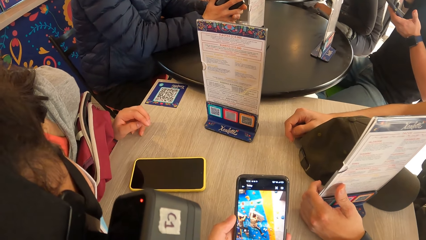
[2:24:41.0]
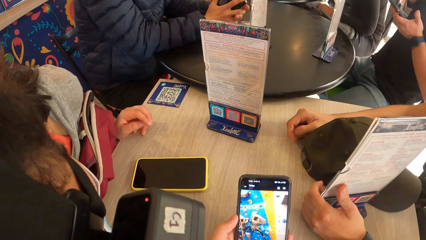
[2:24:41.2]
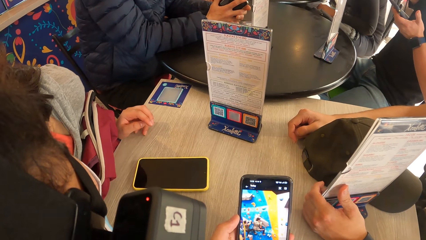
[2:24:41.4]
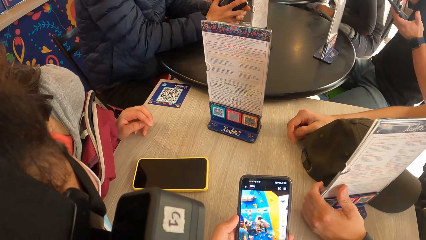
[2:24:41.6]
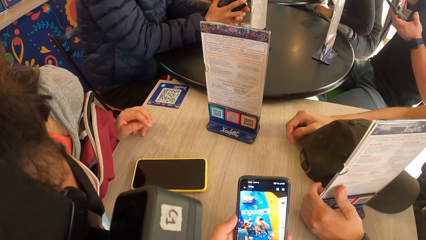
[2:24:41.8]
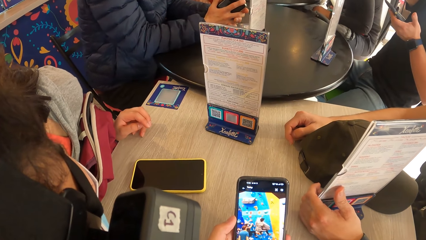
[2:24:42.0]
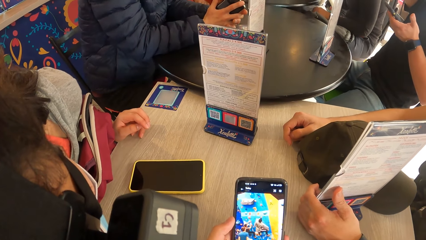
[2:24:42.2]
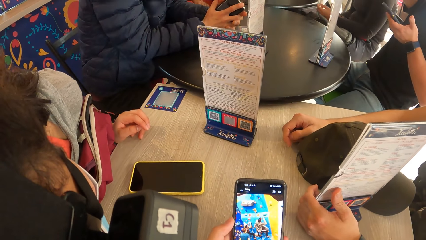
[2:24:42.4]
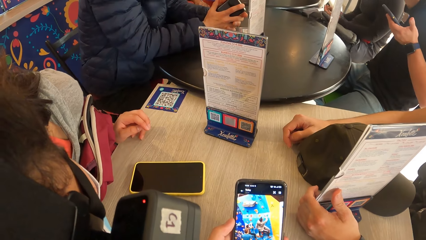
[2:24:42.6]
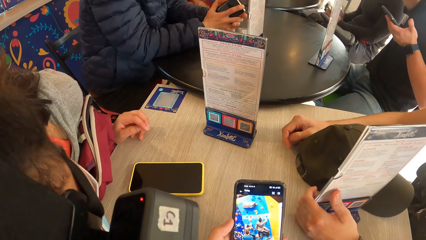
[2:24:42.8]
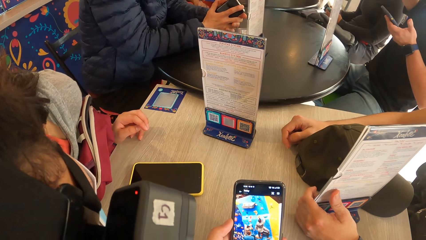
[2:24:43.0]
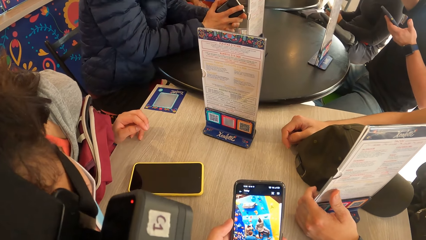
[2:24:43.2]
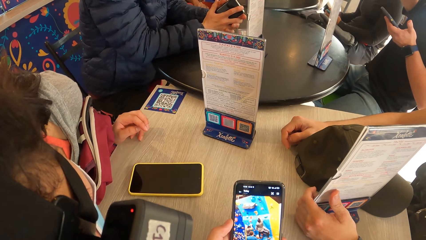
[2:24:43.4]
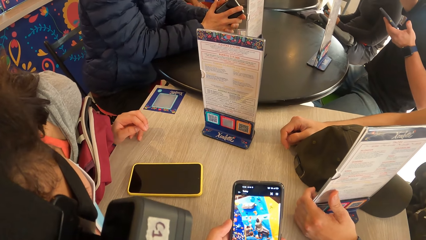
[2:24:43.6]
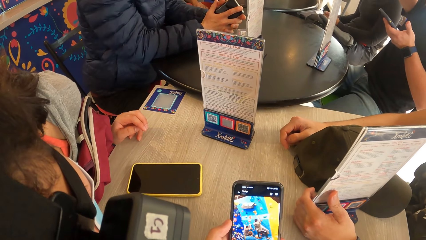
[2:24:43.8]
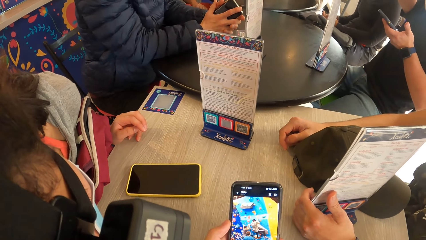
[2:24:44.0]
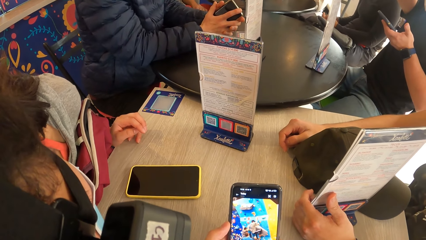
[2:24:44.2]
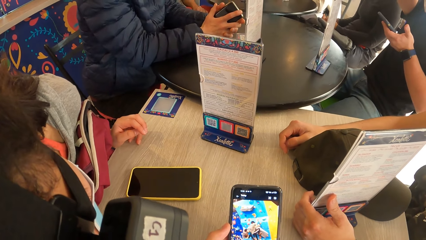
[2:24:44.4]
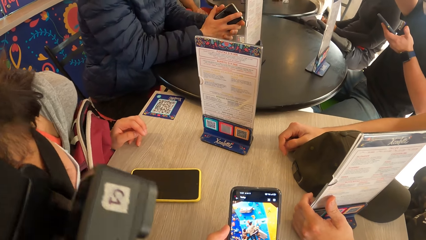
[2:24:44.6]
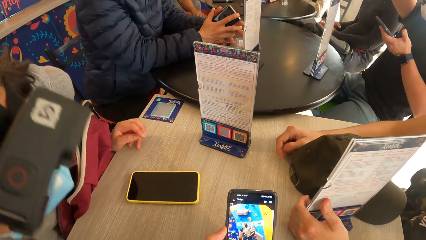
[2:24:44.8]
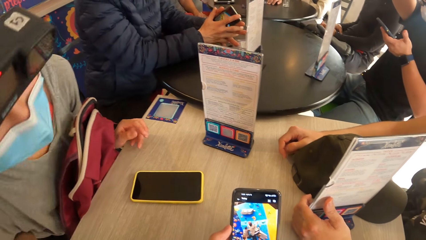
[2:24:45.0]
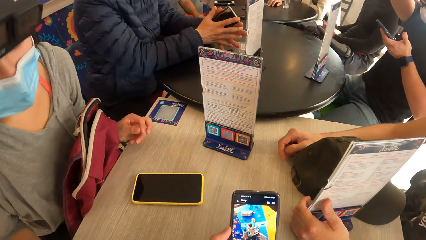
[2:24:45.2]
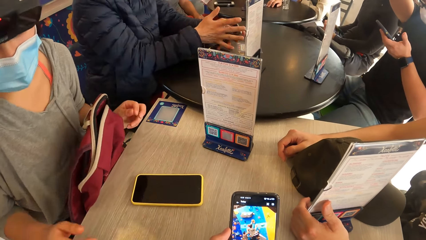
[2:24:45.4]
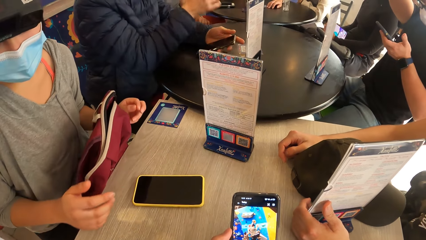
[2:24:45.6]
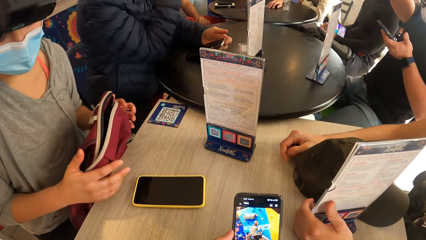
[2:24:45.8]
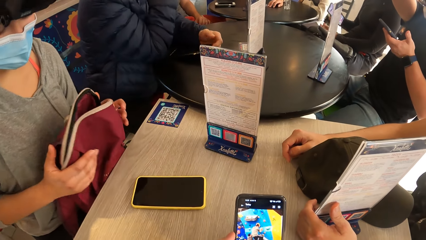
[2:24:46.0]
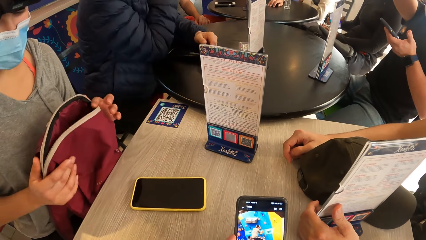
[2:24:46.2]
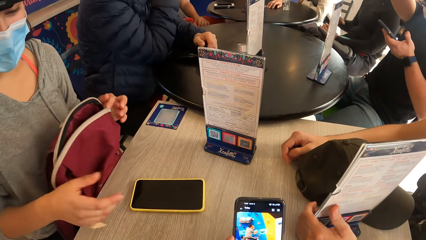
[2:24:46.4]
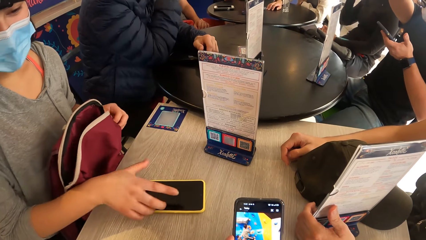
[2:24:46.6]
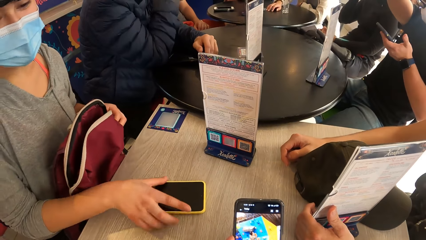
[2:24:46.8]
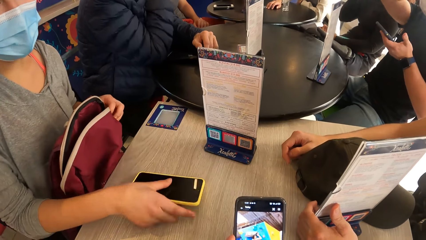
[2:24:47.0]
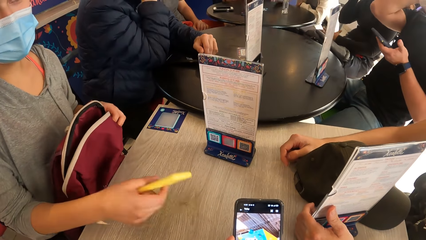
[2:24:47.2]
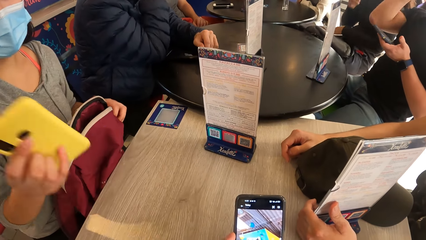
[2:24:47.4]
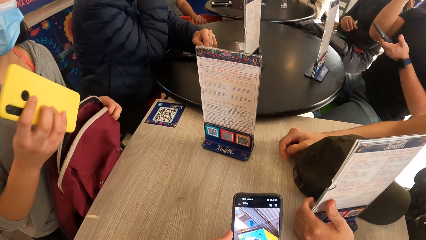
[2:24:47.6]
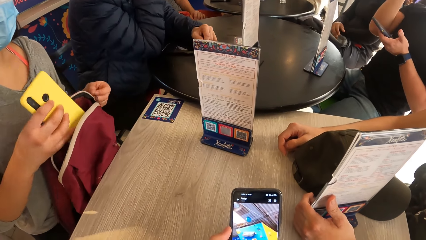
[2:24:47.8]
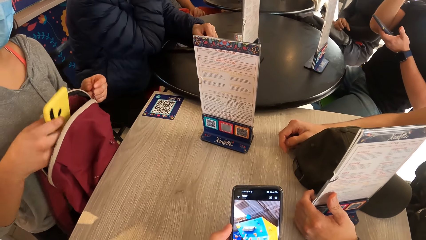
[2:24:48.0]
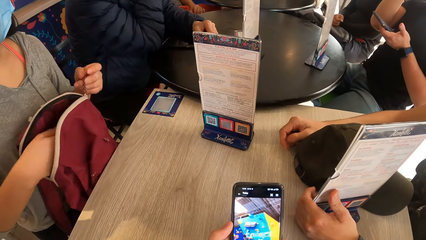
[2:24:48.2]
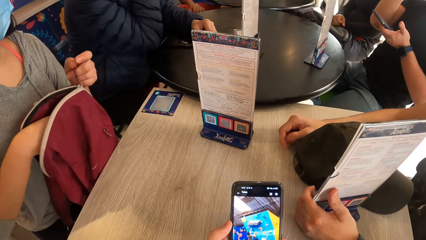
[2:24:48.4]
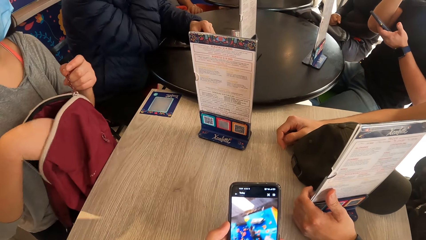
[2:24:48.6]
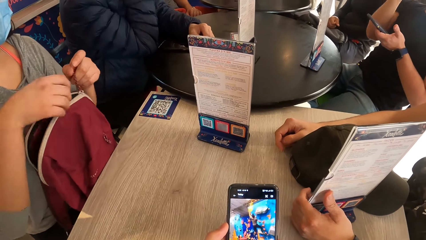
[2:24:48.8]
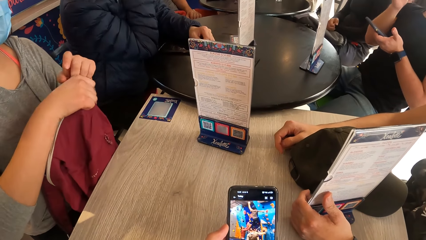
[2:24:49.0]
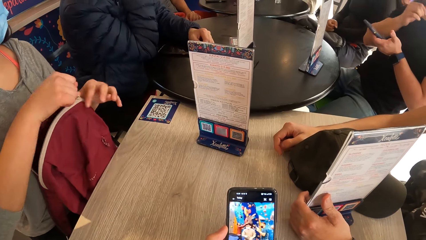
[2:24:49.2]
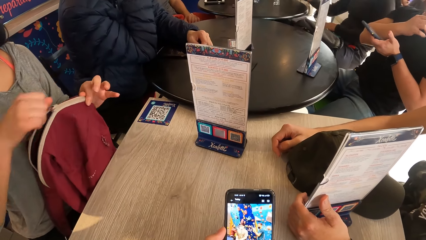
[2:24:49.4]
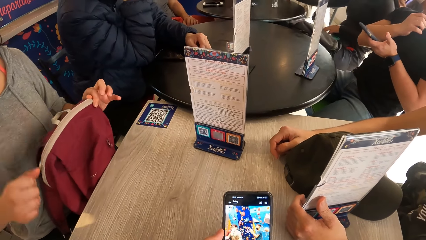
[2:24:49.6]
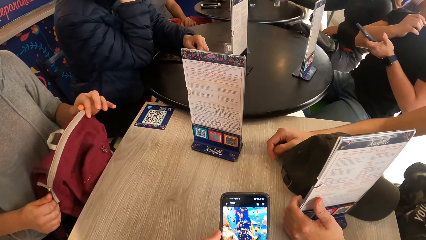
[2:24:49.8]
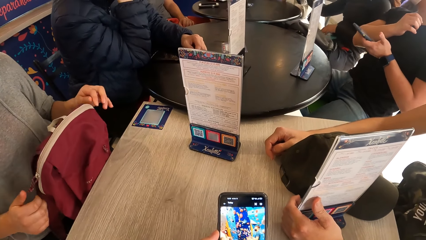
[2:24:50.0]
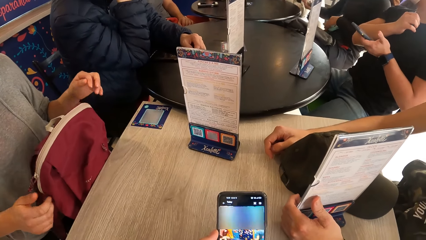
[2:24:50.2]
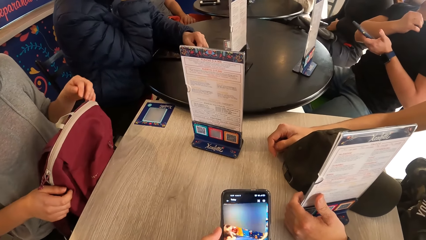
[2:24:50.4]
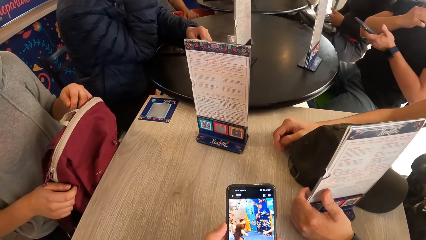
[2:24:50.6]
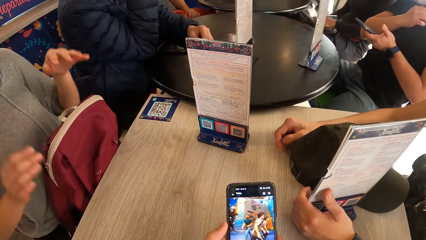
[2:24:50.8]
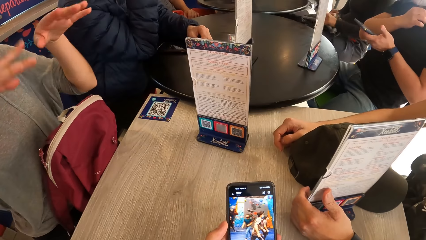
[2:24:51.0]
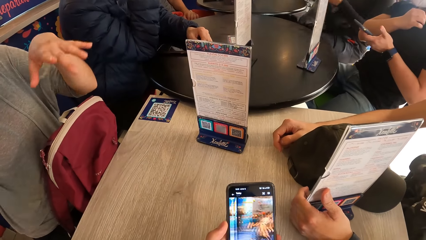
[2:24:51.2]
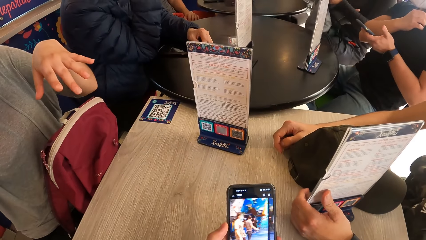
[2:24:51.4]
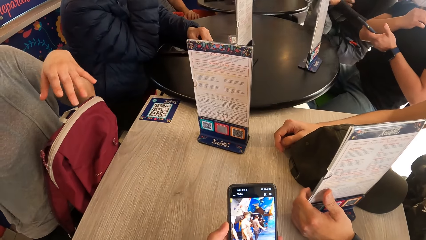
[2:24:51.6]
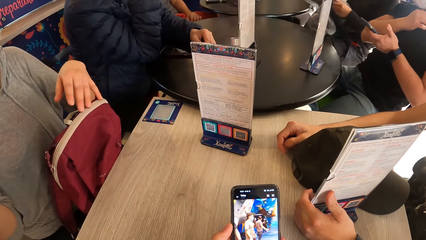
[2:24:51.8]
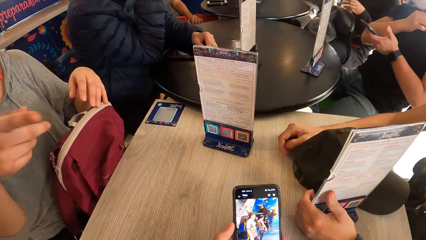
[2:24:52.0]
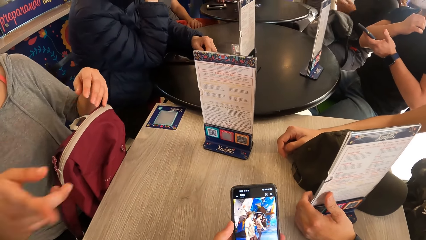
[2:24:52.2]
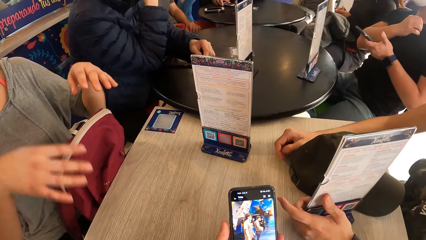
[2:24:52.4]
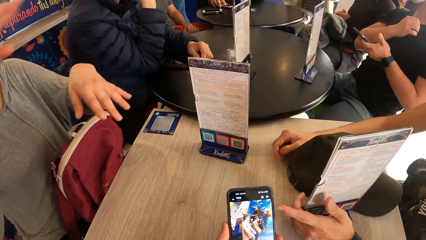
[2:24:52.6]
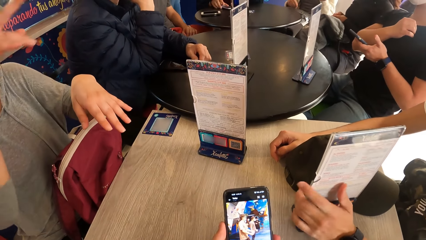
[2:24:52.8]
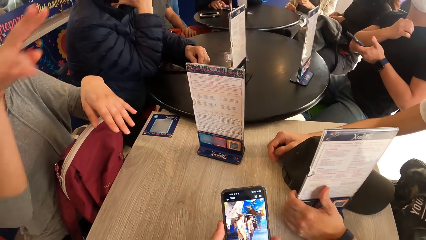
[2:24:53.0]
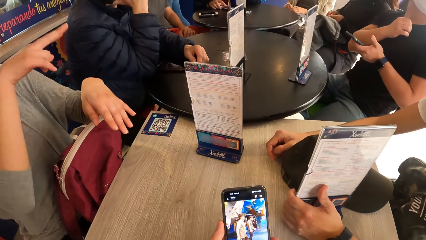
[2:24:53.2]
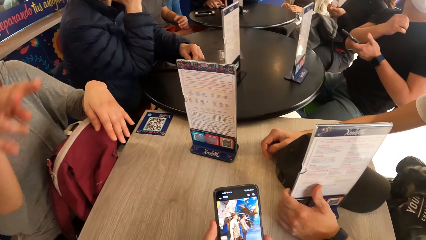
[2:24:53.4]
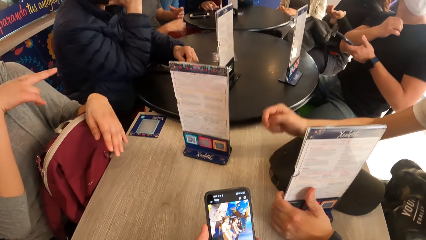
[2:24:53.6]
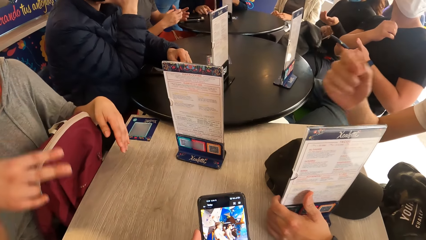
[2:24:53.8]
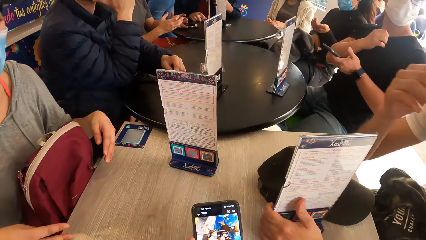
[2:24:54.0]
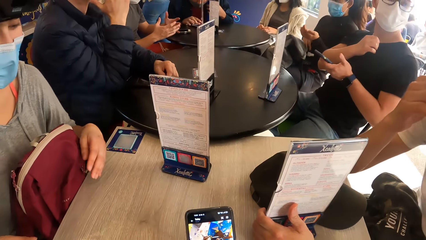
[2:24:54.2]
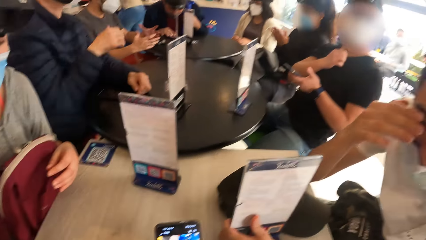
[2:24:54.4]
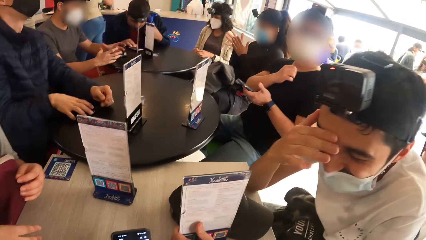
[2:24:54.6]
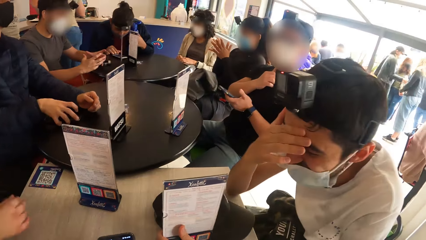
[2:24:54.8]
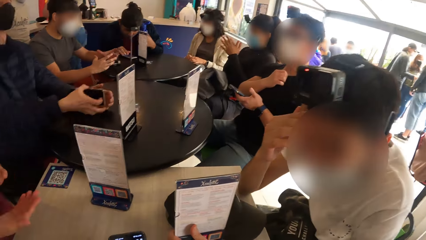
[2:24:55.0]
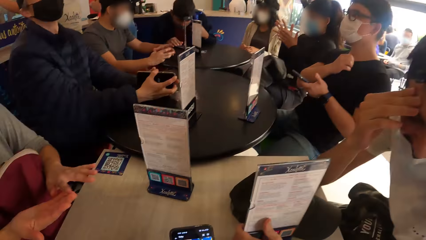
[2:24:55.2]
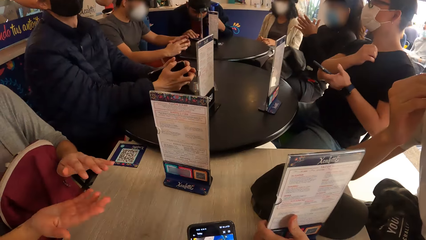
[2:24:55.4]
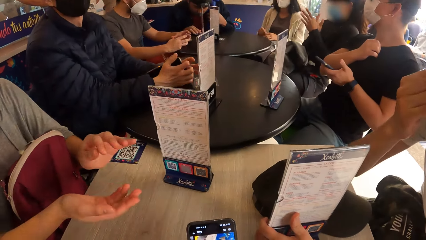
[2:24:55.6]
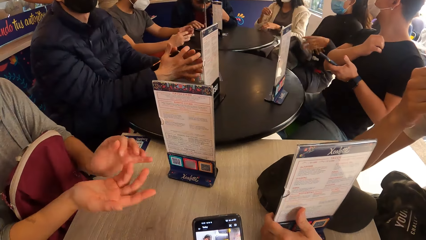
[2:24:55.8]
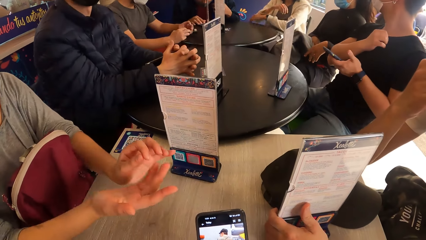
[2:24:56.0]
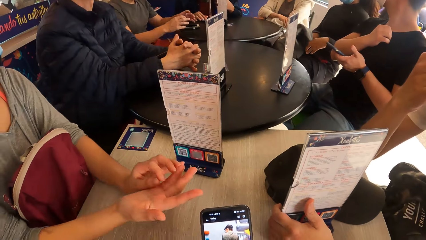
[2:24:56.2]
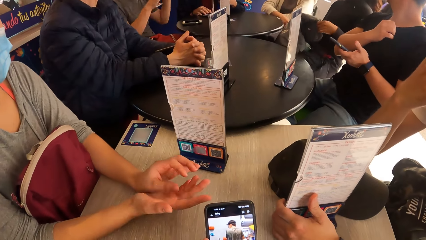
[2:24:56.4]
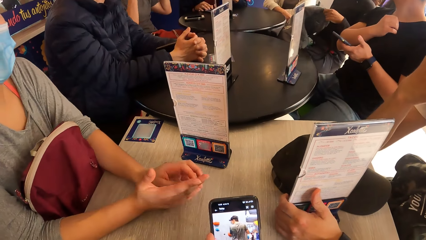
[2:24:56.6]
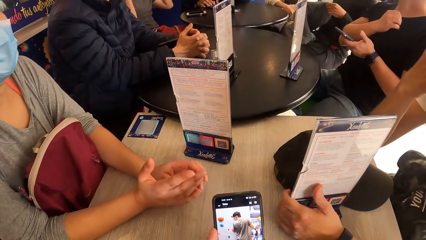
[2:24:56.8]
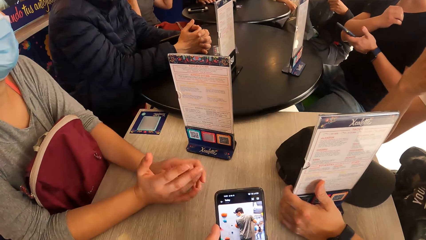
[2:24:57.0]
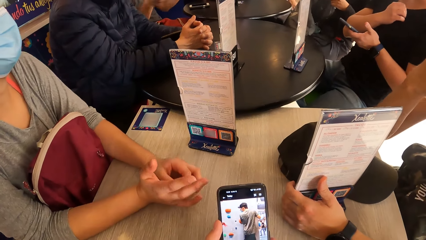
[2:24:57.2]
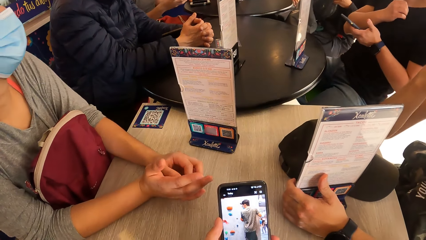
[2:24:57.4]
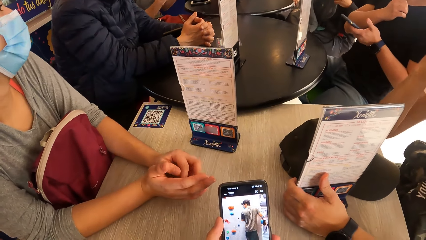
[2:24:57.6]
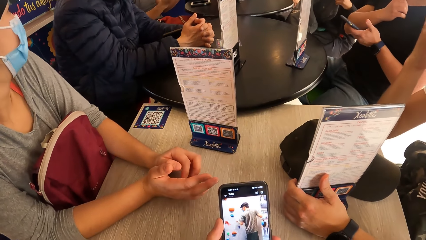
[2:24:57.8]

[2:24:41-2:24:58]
The woman touches the backpack on her lap with her left hand. The woman picks the phone from the table with her right hand. The woman puts the phone in her right hand in the backpack on her lap. The woman closes the backpack on her lap with her left hand. The woman closes the backpack on her lap with her right hand. The woman converses with the camera wearer. The camera wearer scrolls the phone.
